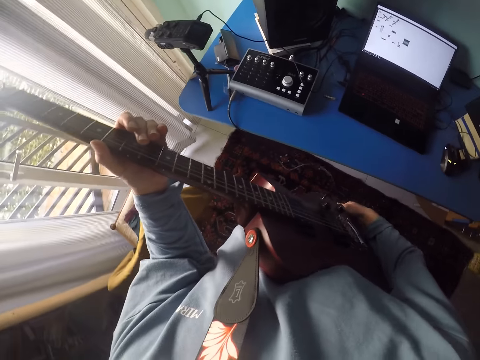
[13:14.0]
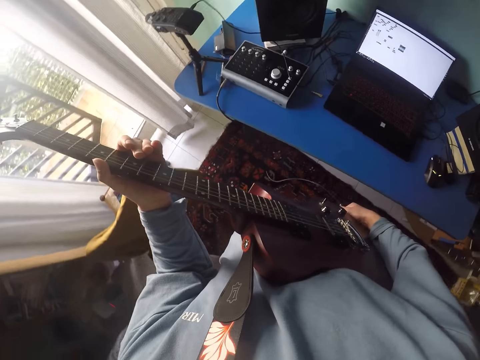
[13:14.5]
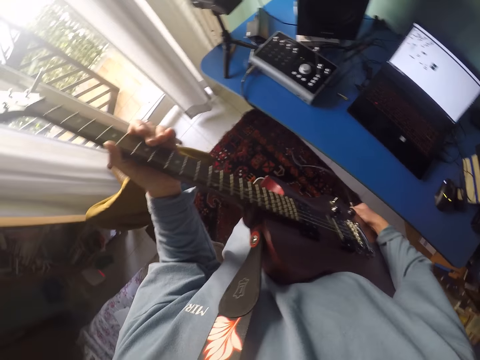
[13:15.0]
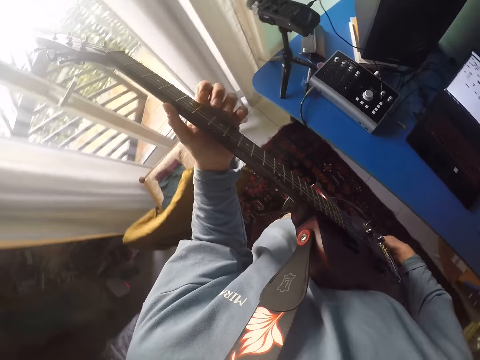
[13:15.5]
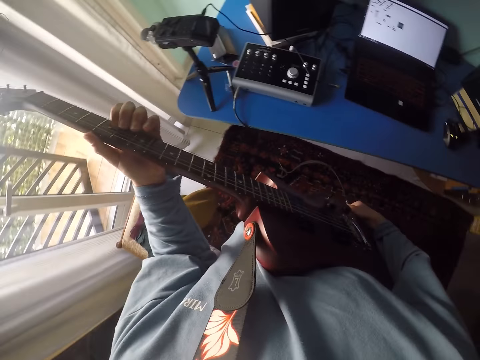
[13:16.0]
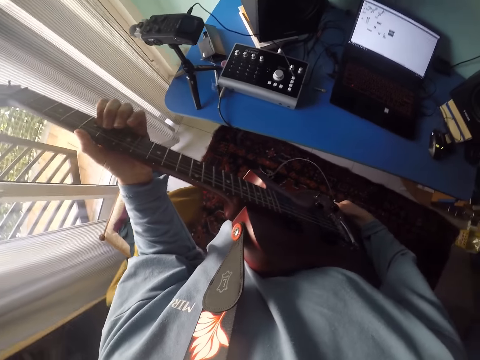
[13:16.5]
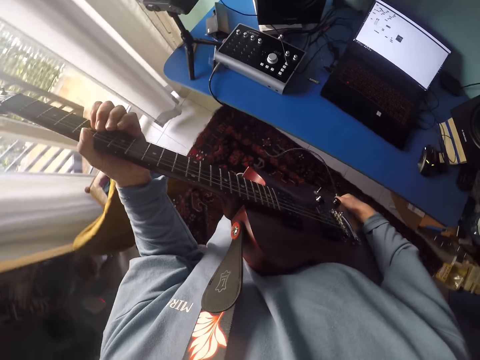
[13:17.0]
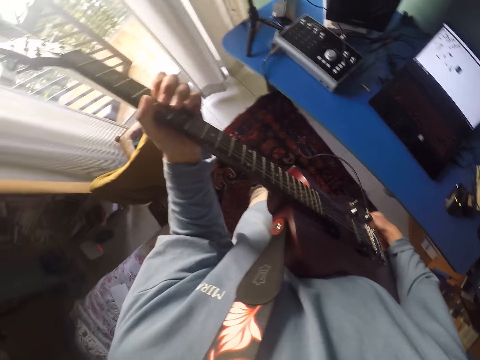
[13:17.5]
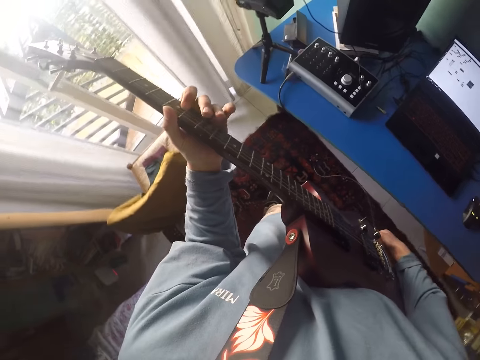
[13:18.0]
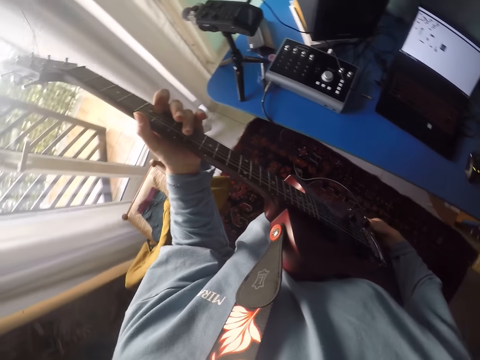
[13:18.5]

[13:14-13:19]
The camera wearer plays the guitar with her left hand.

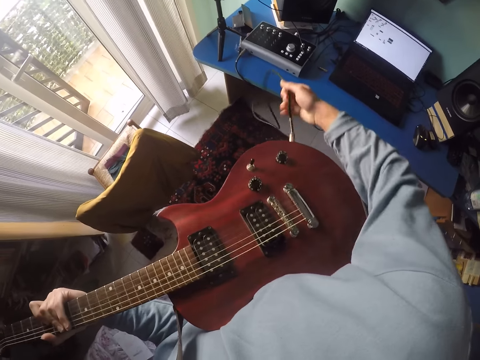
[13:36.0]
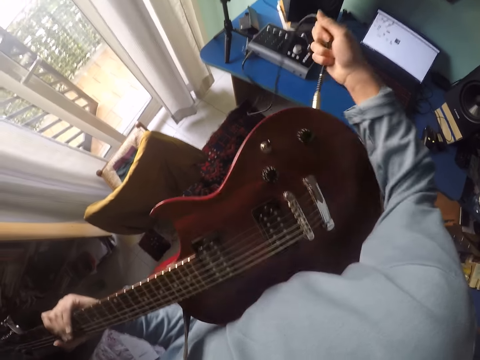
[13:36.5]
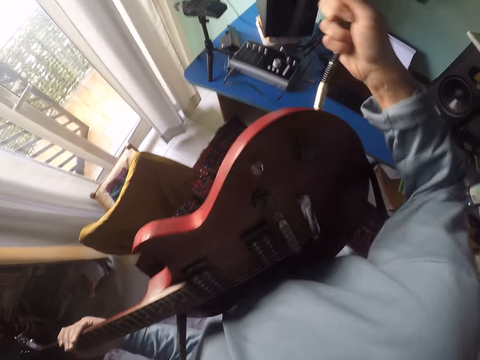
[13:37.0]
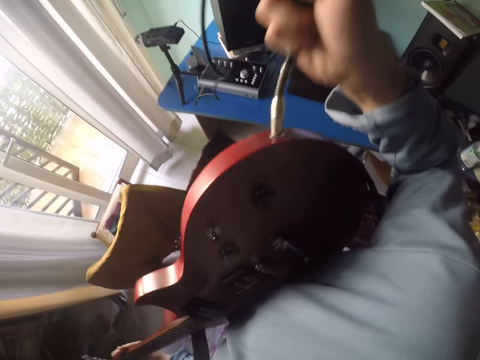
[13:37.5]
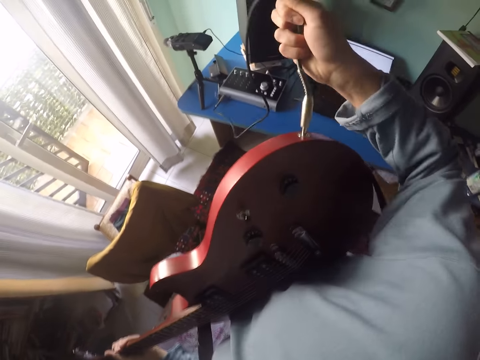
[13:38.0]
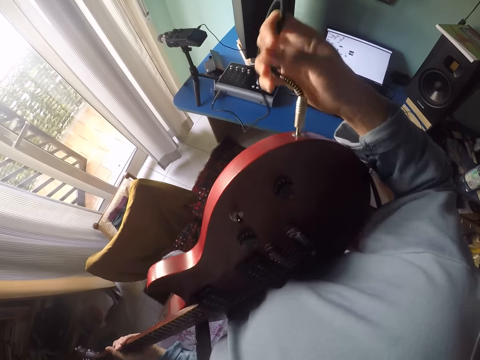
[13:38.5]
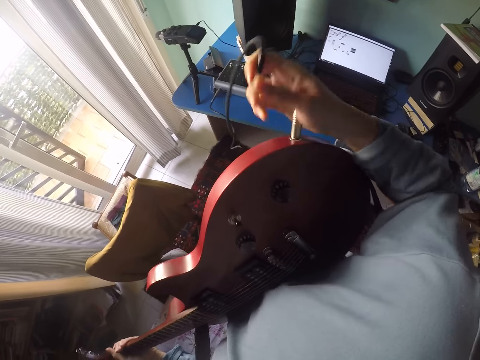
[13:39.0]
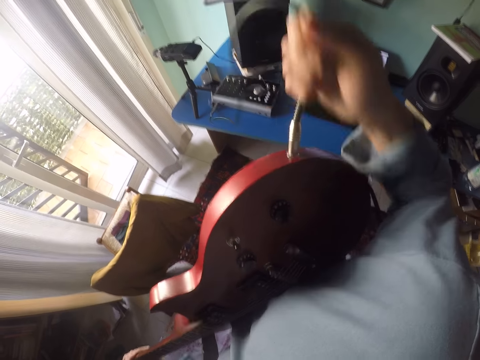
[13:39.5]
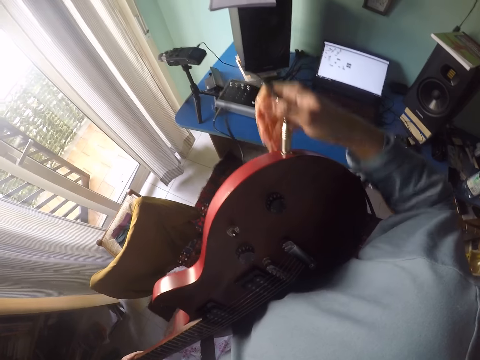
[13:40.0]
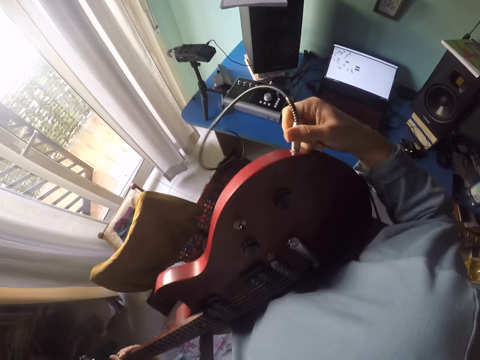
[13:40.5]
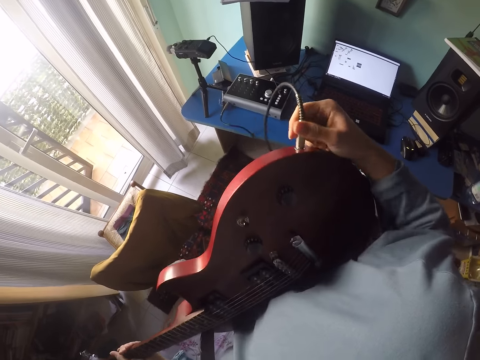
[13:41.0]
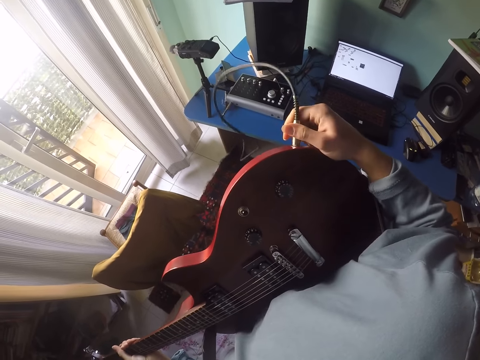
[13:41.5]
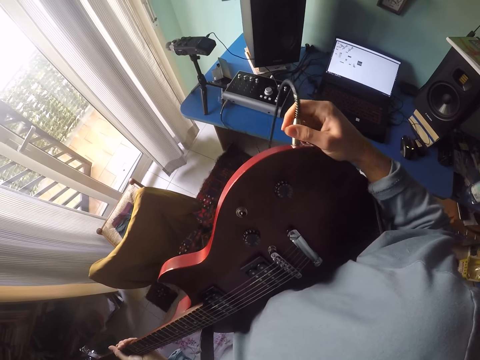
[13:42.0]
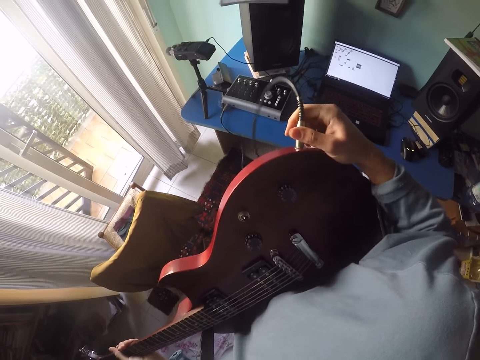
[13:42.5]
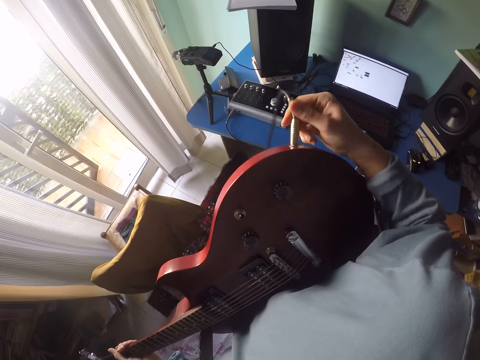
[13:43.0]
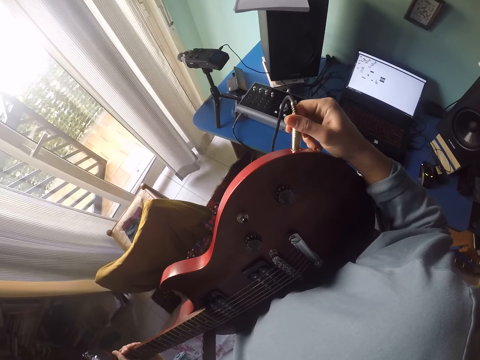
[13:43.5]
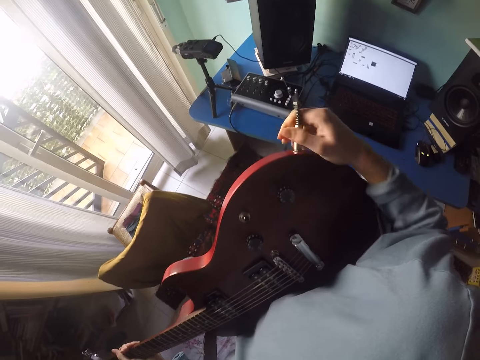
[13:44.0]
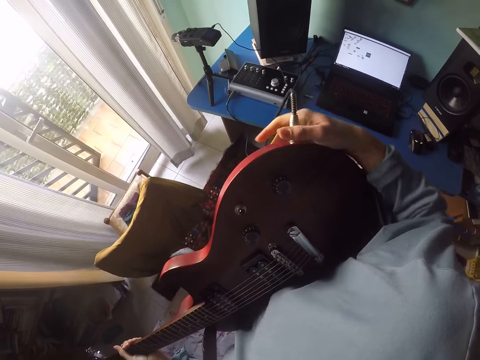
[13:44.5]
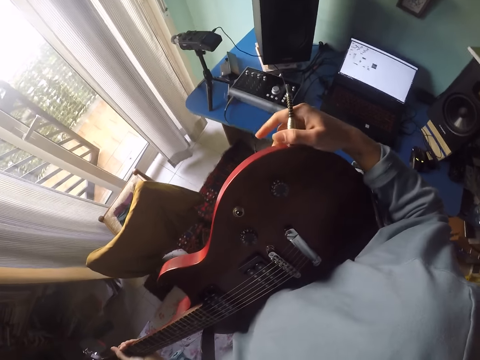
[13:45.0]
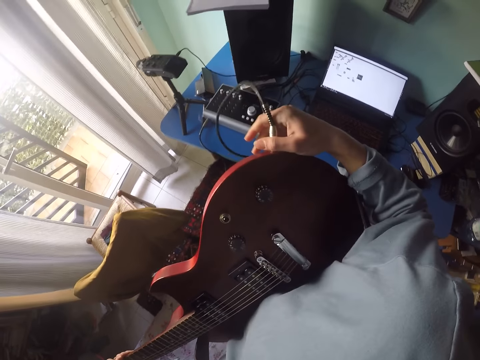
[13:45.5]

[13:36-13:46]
The camera wearer pulls the cable on the guitar with her right hand. She adjusts the cable of the guitar with her right hand.

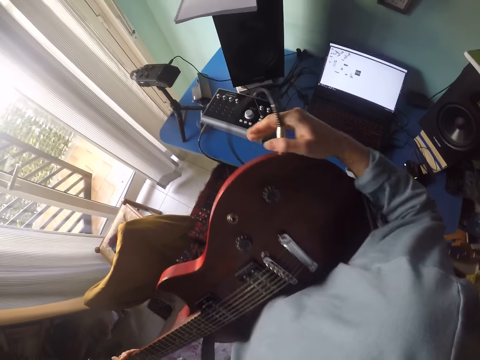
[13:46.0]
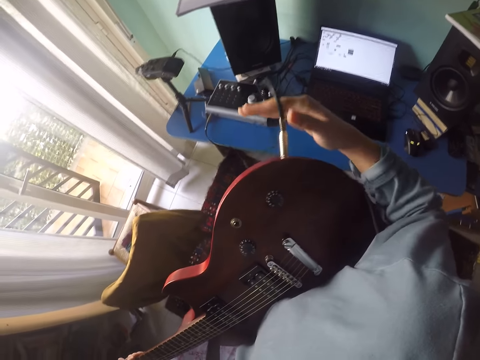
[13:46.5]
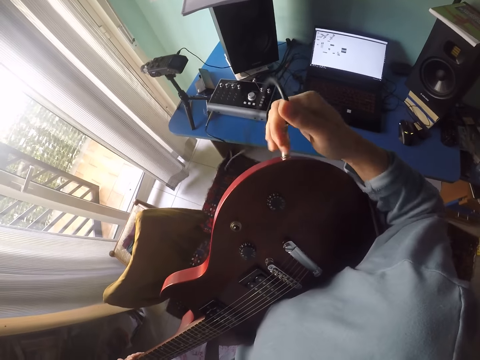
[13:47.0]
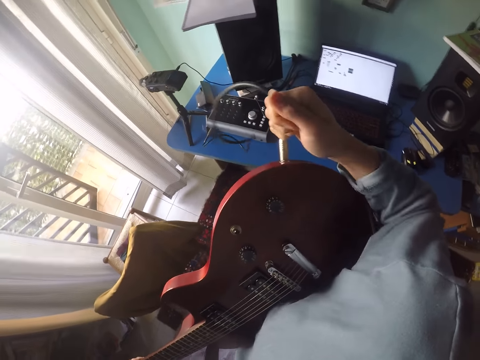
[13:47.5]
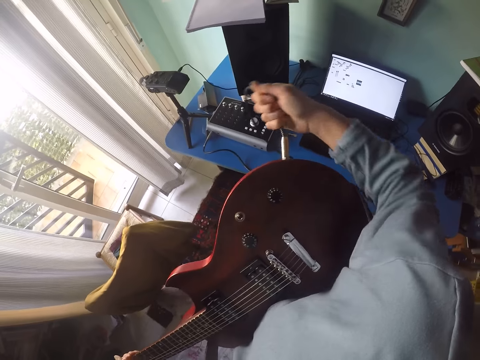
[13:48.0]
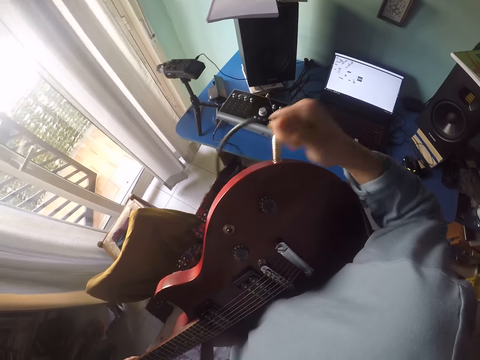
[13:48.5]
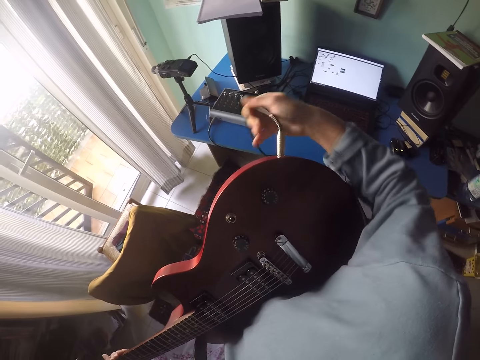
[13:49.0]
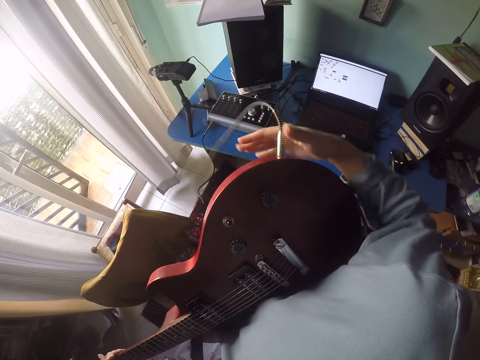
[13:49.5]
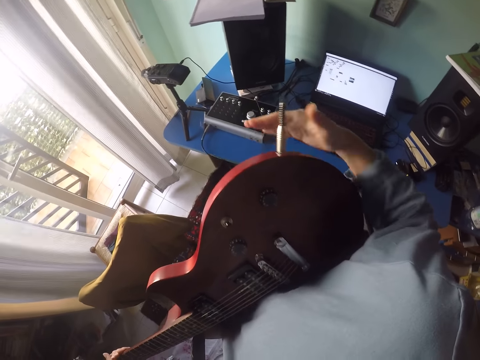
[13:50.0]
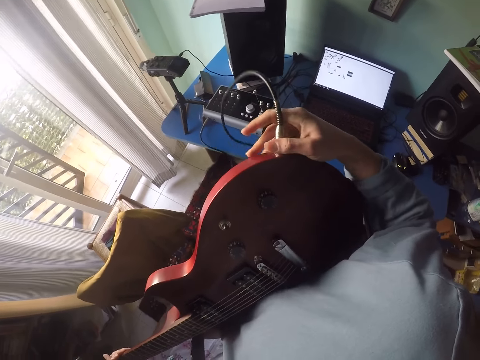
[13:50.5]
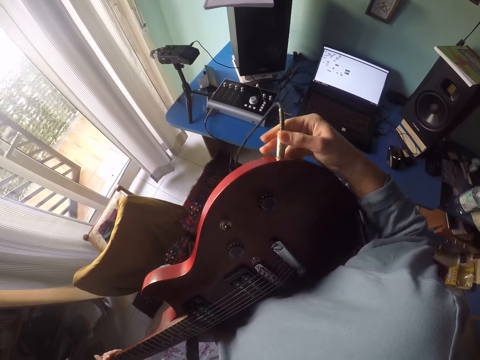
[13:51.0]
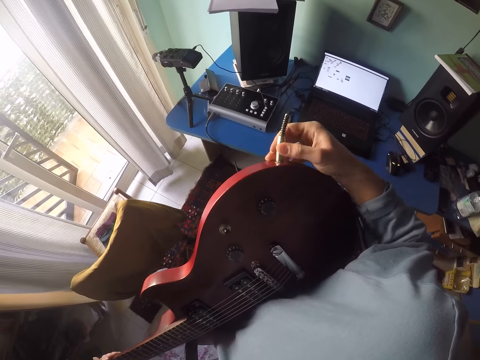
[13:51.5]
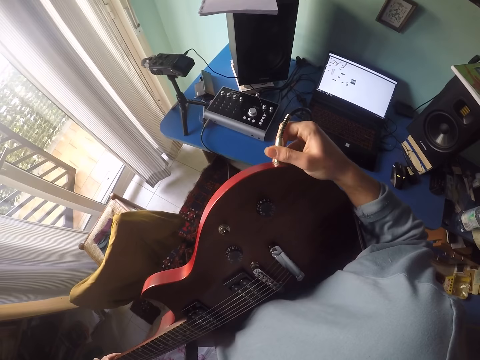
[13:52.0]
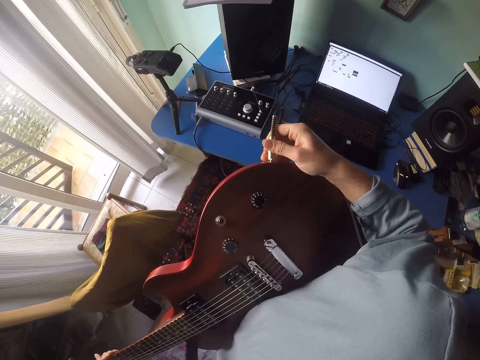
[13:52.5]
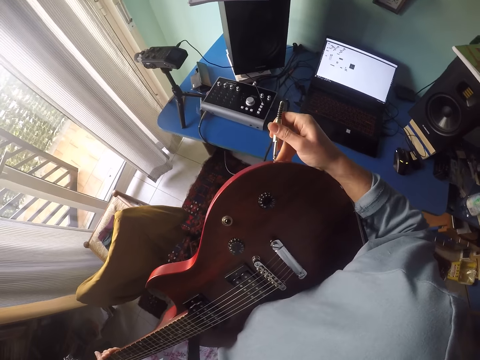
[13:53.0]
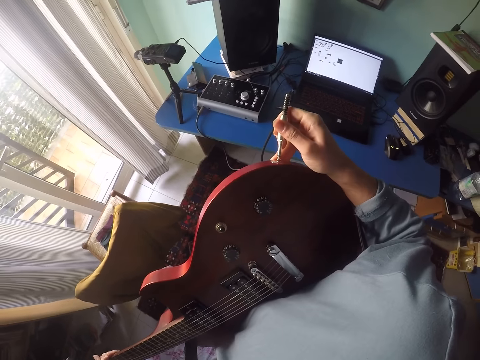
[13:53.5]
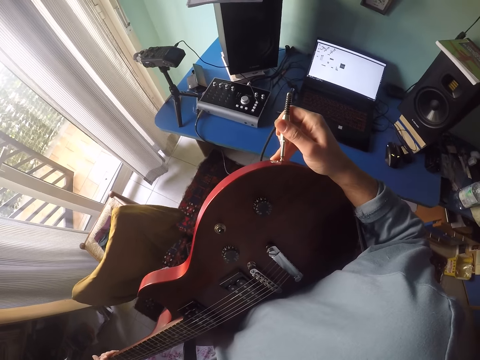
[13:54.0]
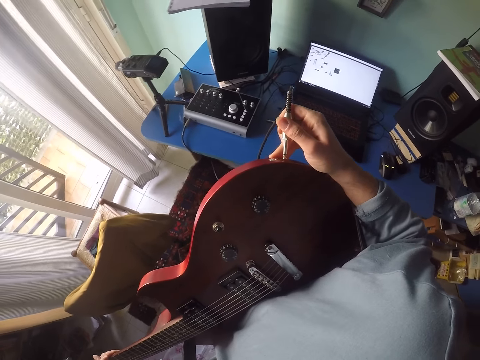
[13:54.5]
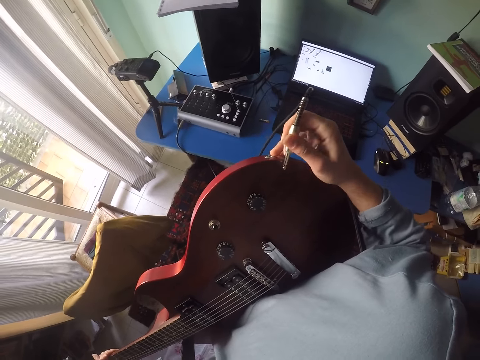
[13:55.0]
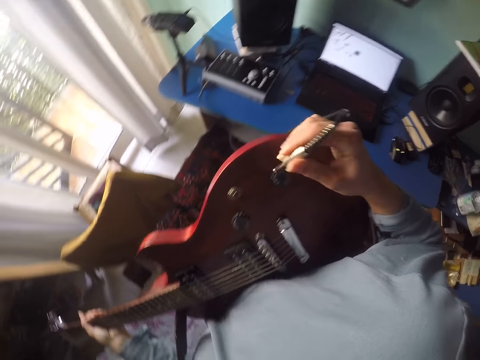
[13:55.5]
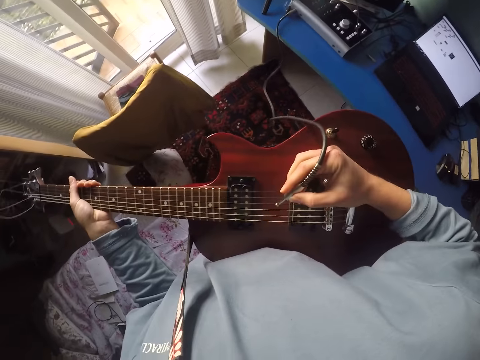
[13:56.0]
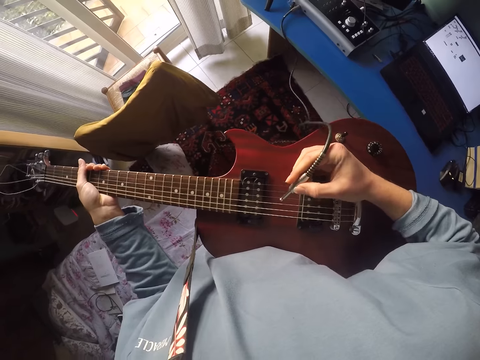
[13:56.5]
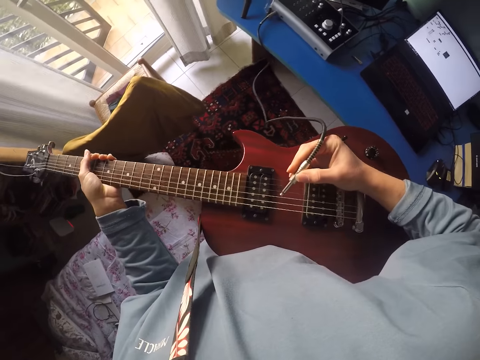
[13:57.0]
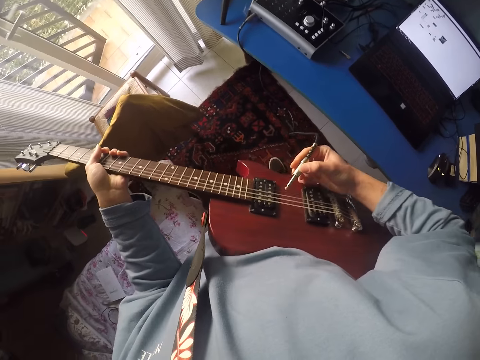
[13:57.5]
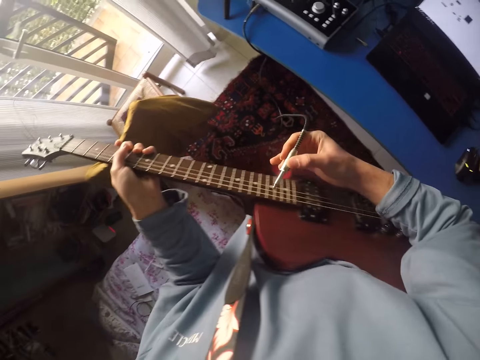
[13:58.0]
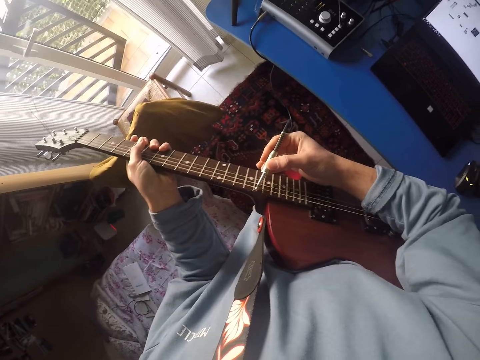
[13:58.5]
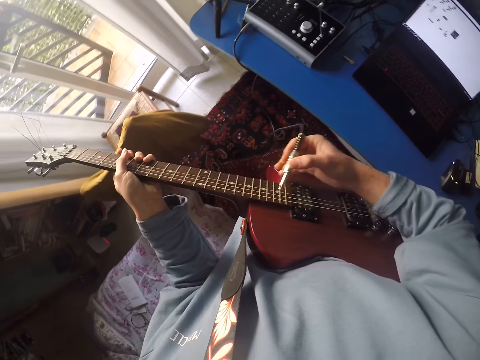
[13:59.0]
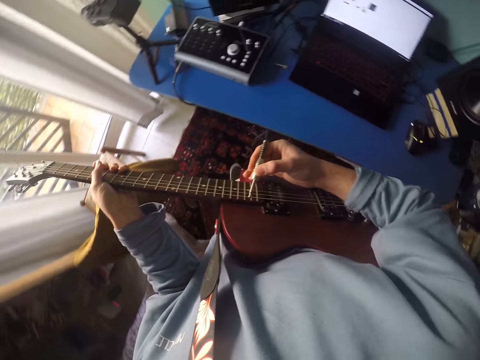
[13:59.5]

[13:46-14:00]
The camera wearer rotates the cable. They adjust the cable on the guitar. They unplug the cable from the guitar. They pass the cable on the guitar strings. They play the guitar with the cable.
